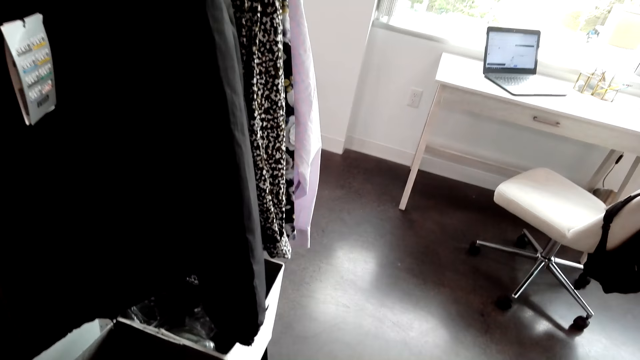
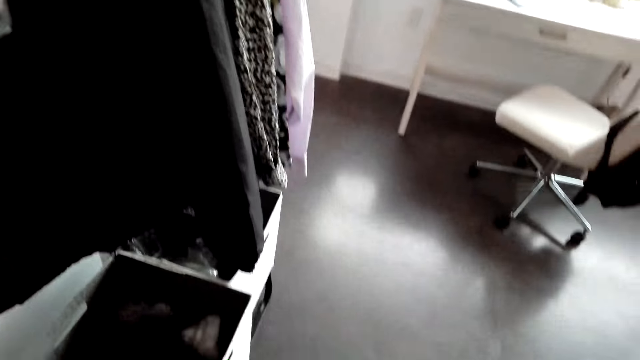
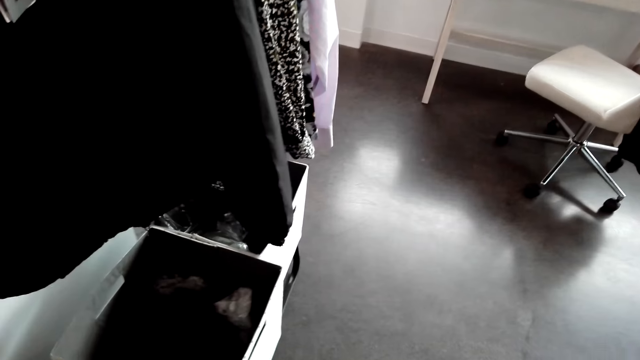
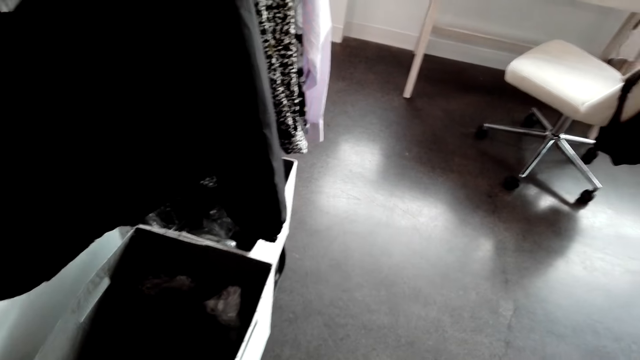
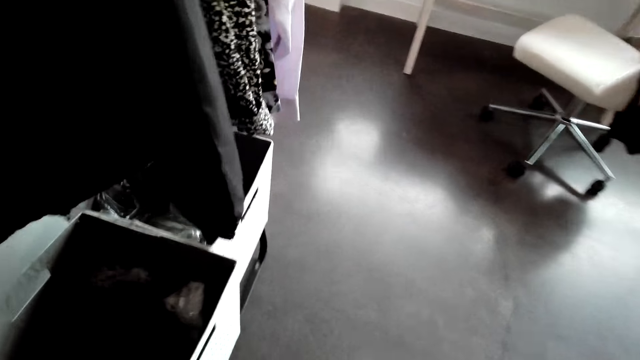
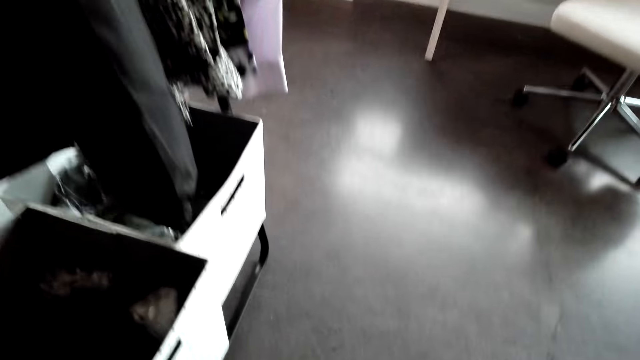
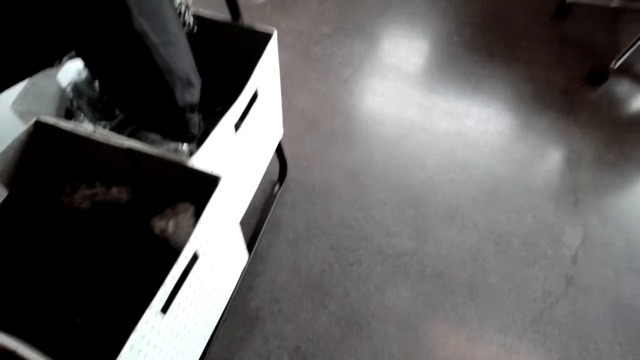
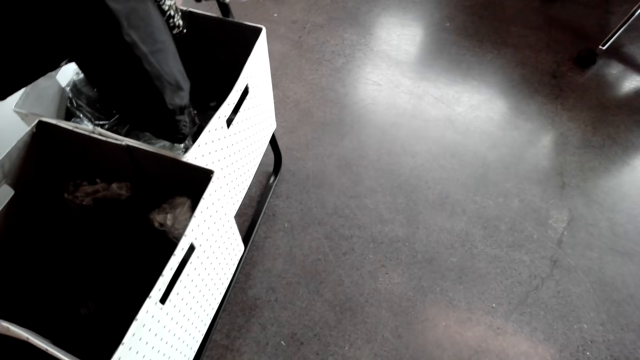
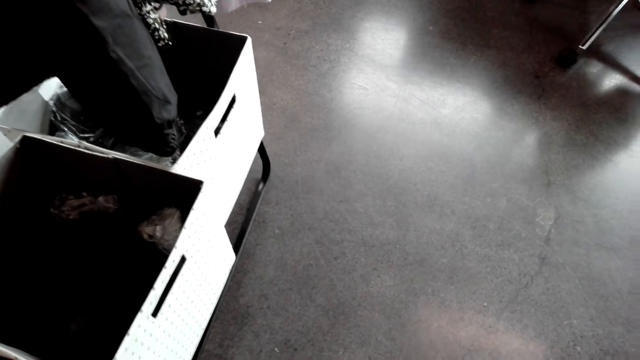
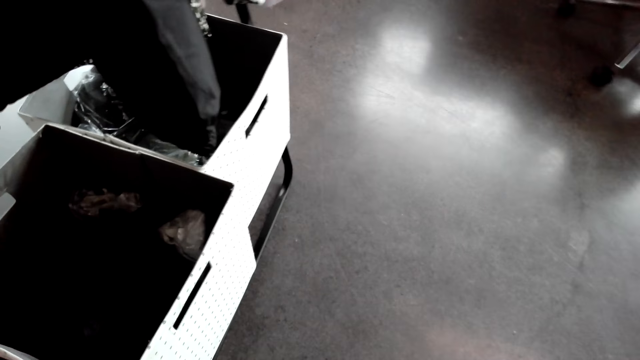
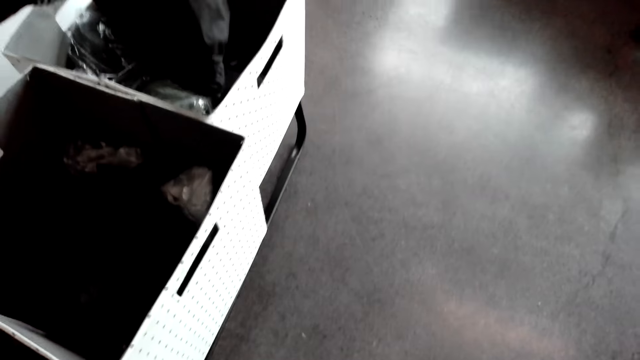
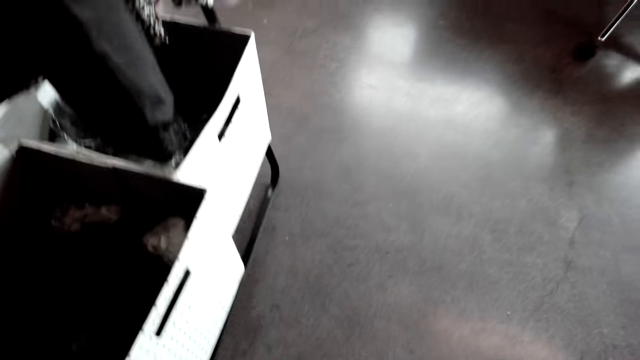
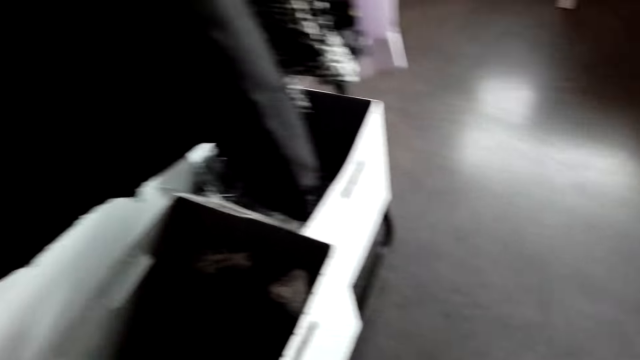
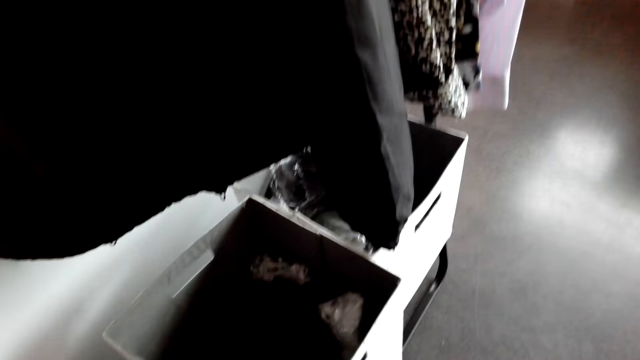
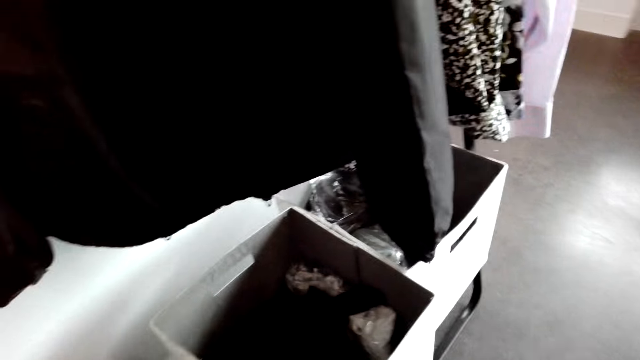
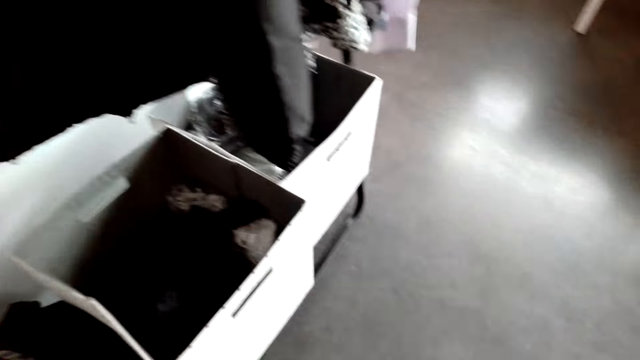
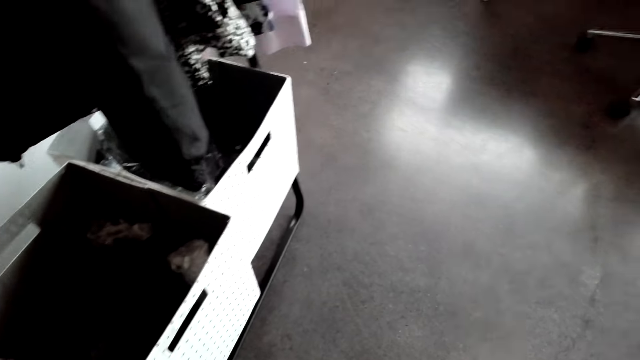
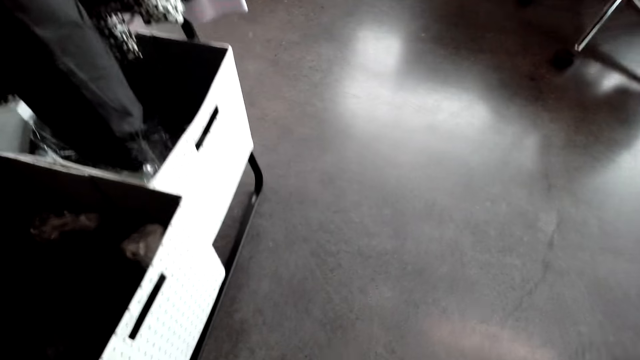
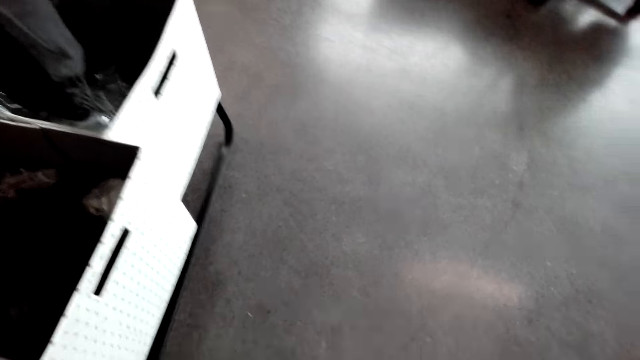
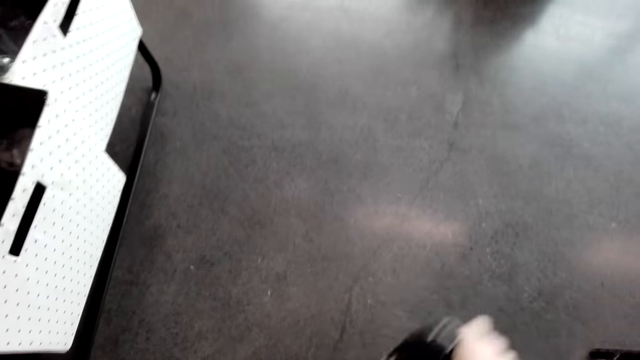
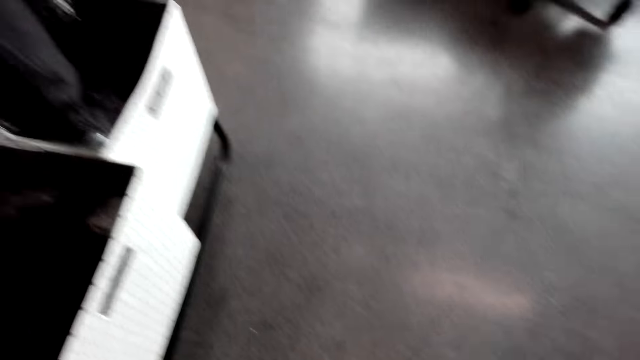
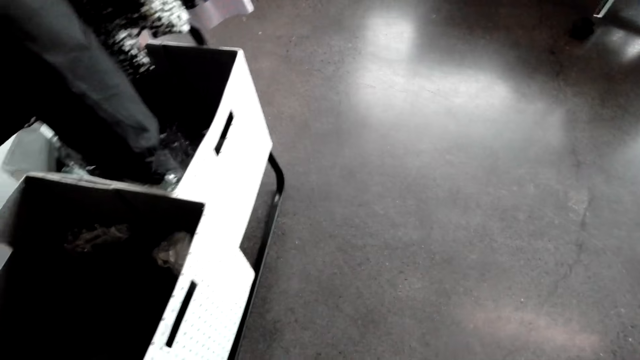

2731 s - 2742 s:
The camera wearer walks towards the wardrobe.

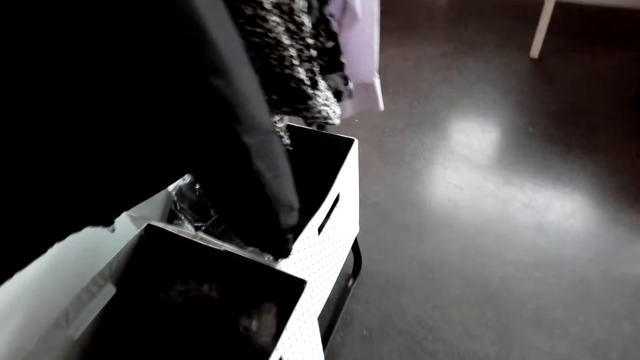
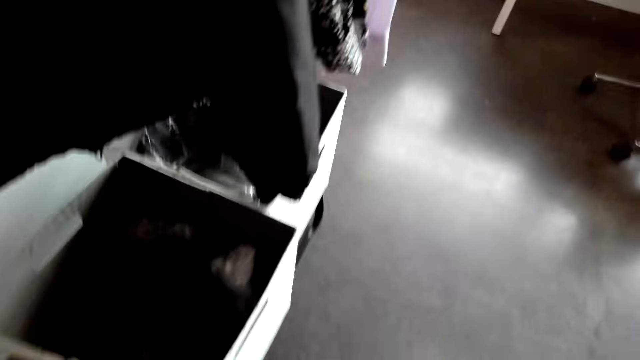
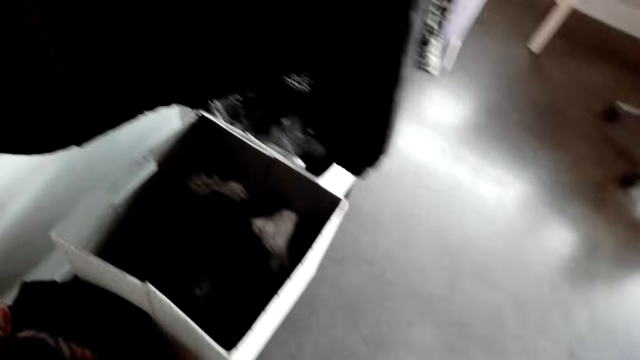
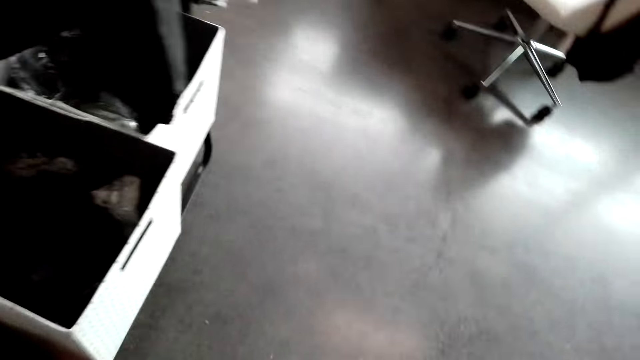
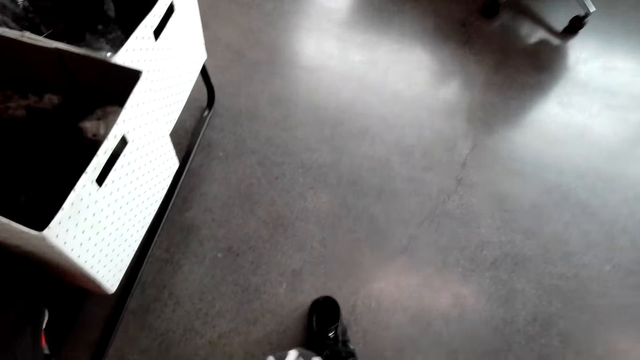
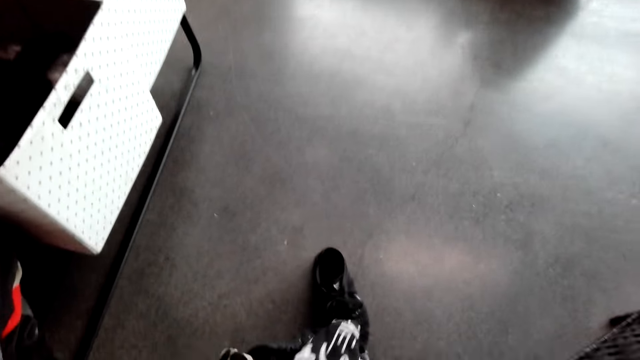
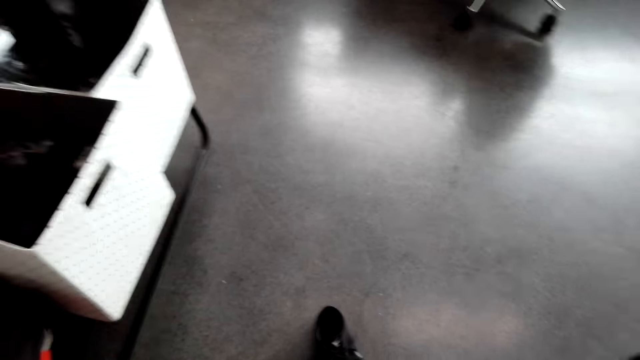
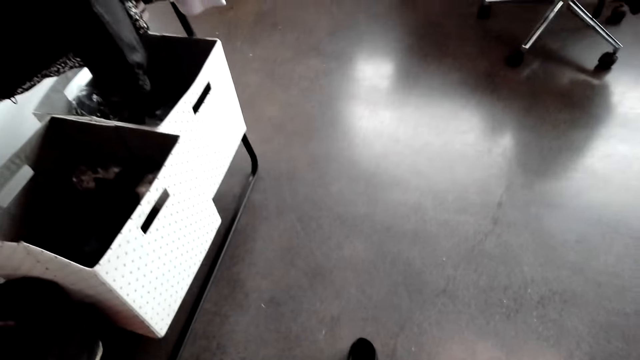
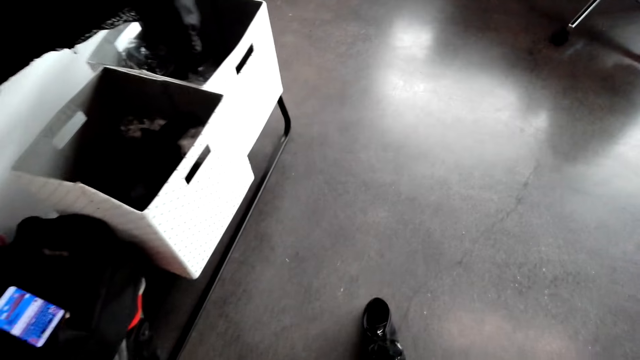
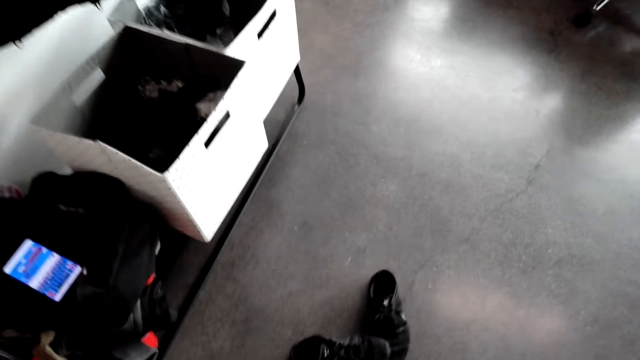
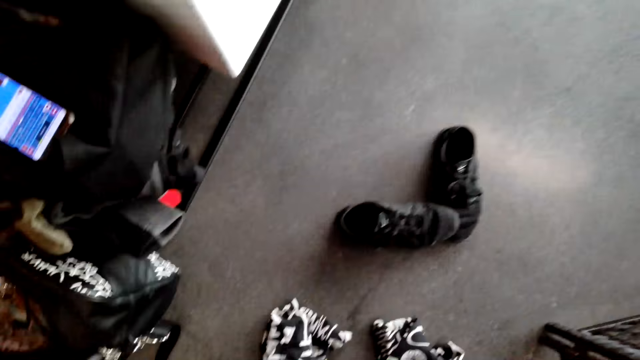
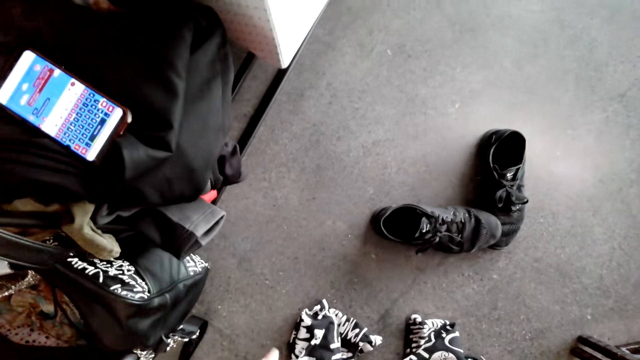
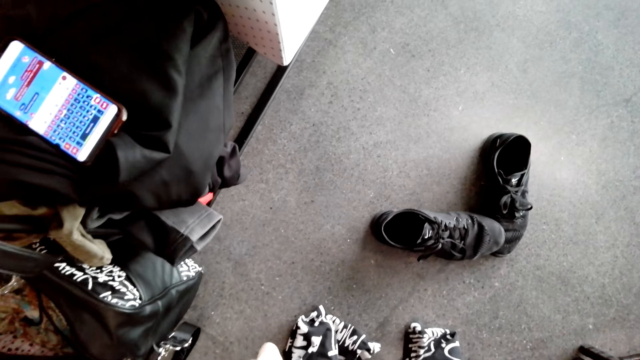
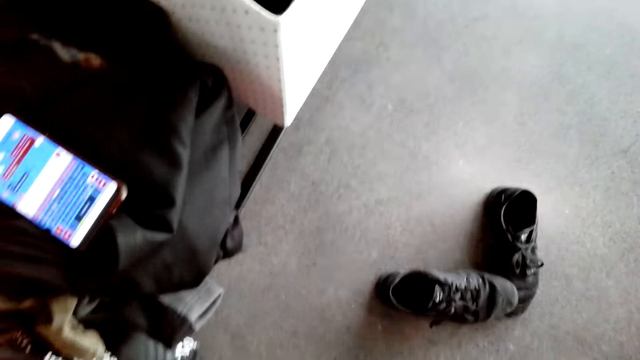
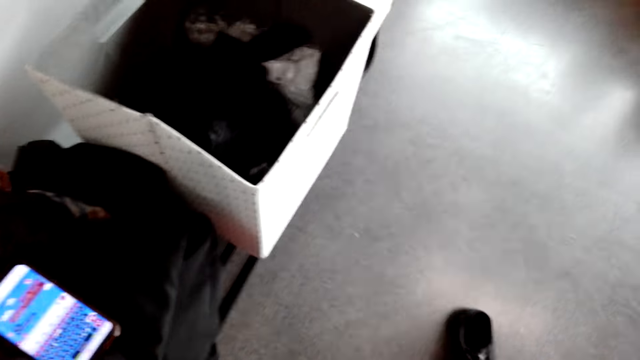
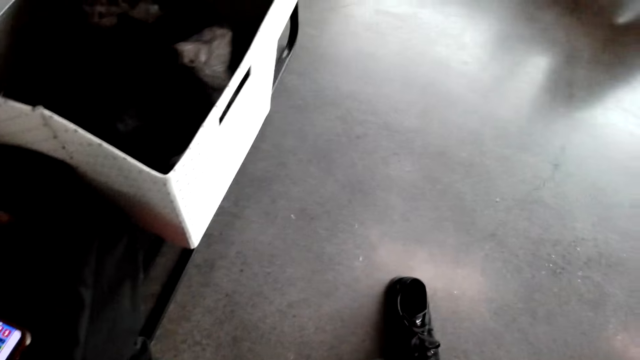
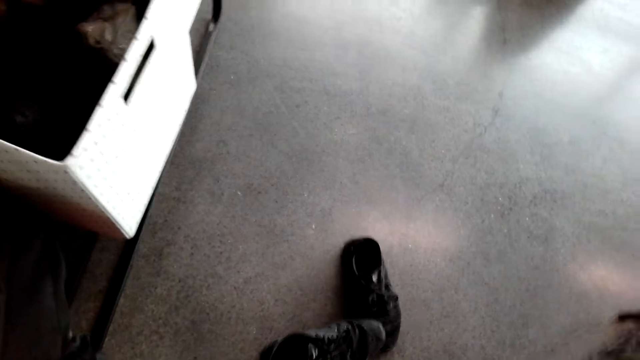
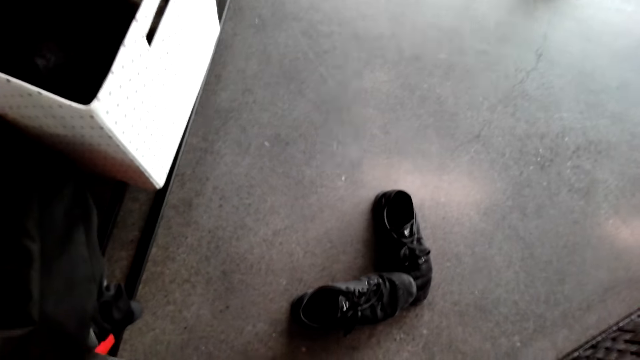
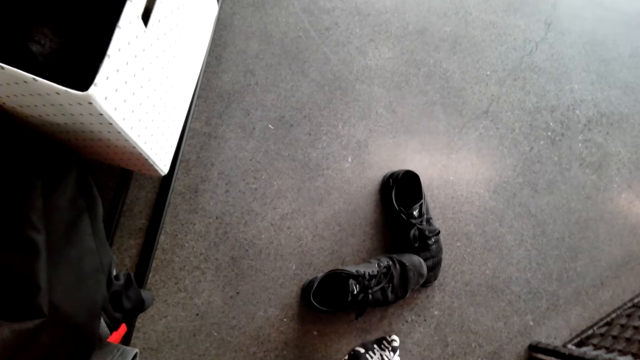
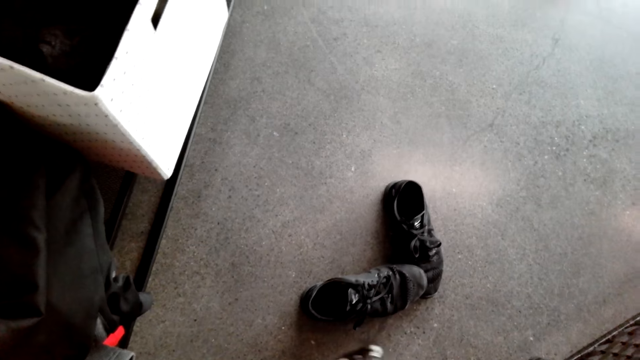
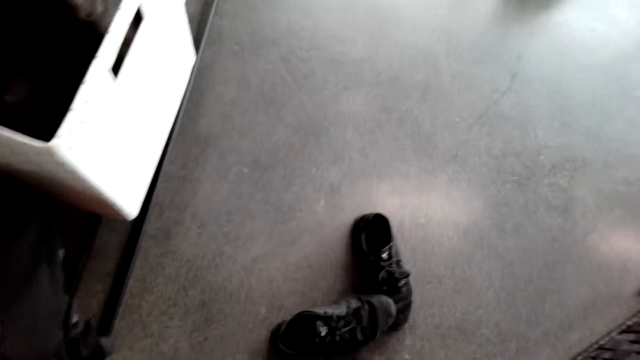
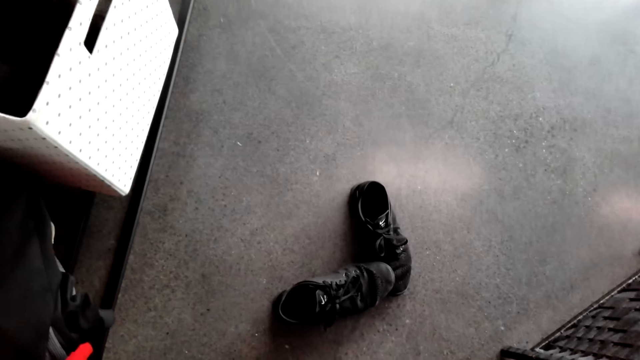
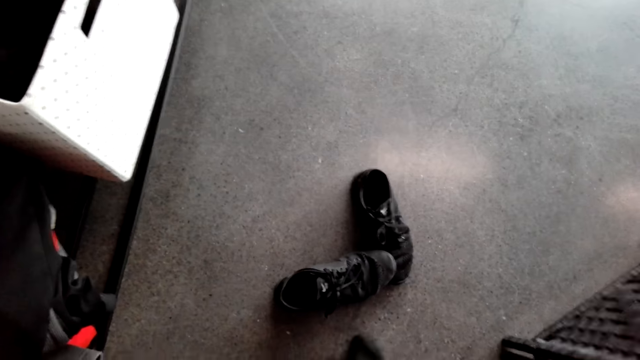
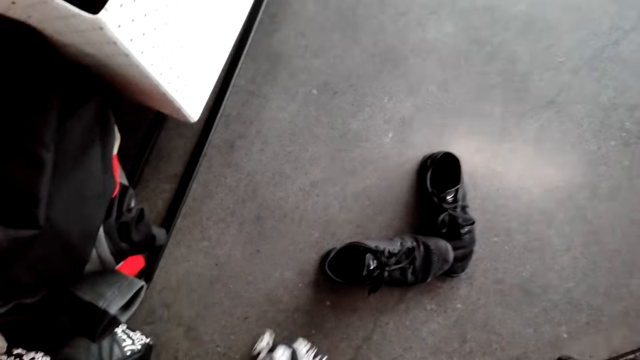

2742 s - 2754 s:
The camera wearer removes her shoes. She looks around.
